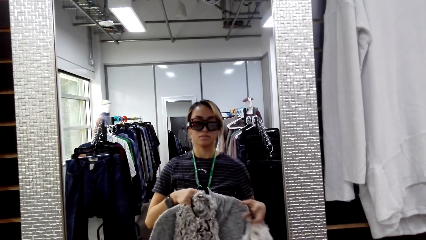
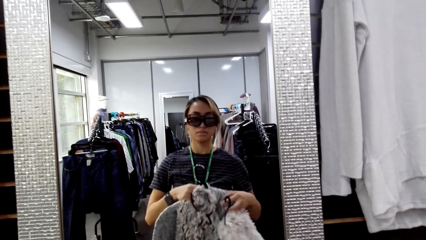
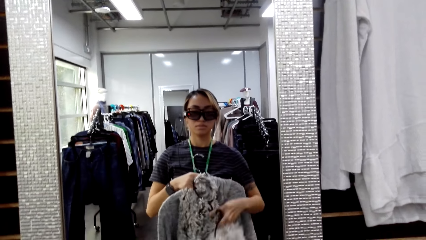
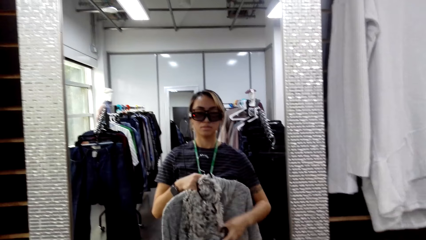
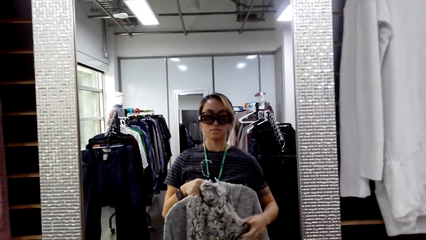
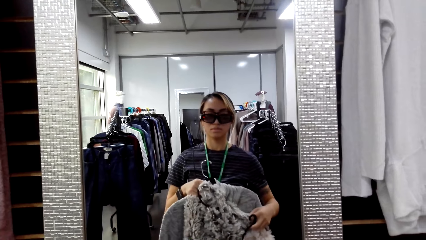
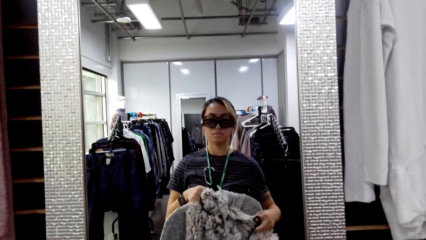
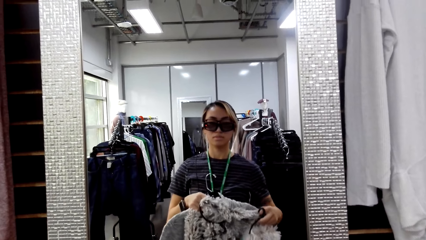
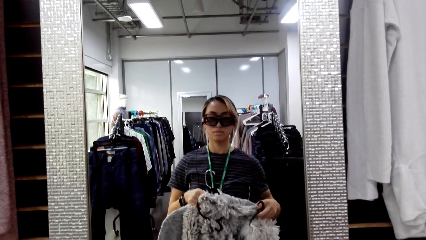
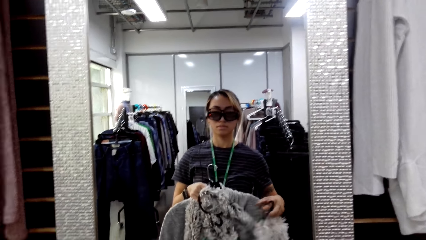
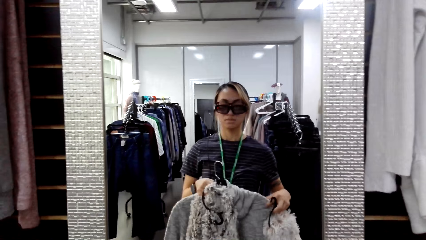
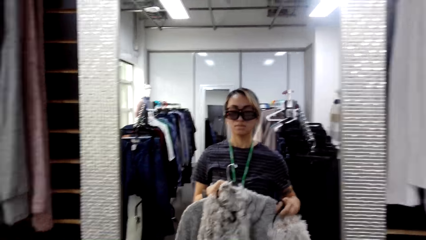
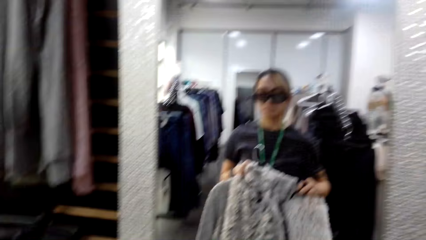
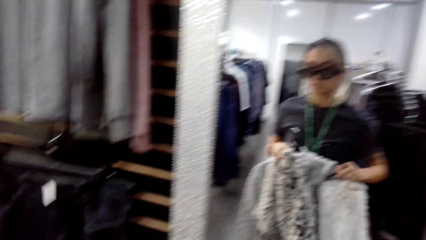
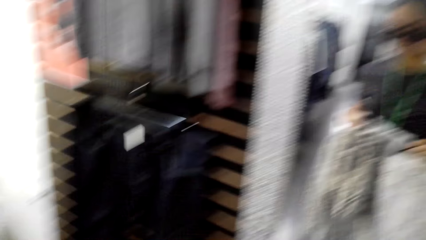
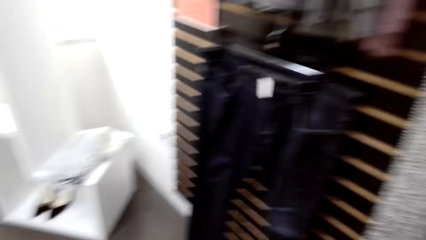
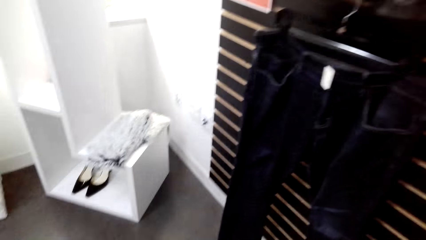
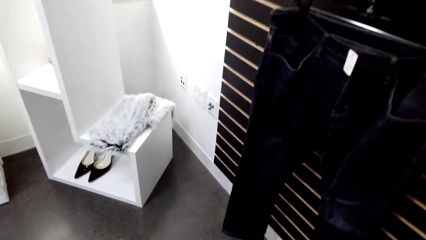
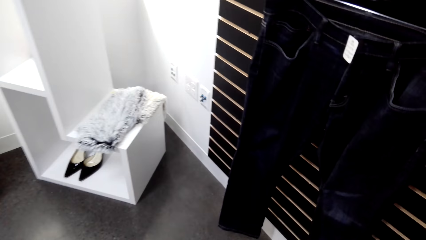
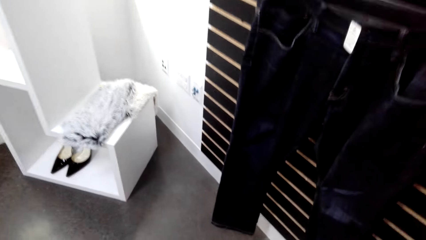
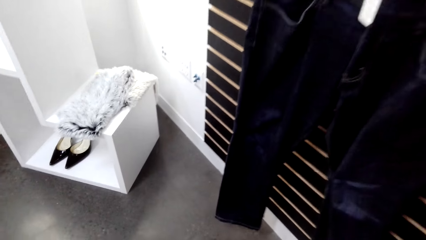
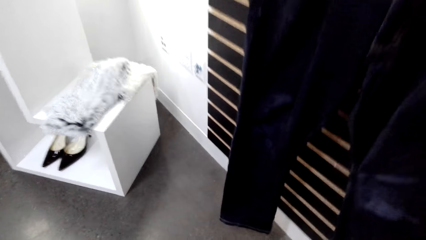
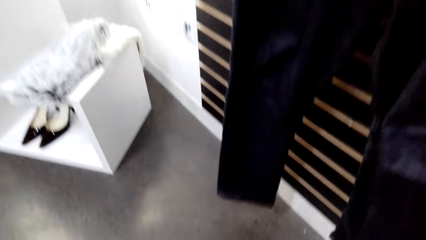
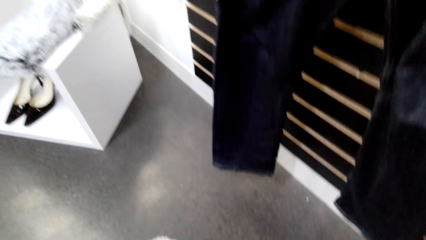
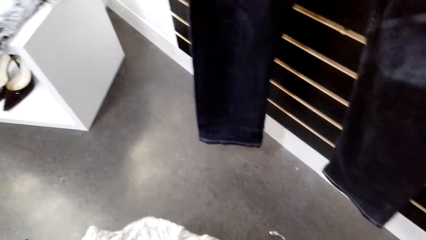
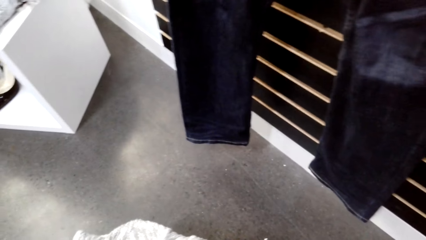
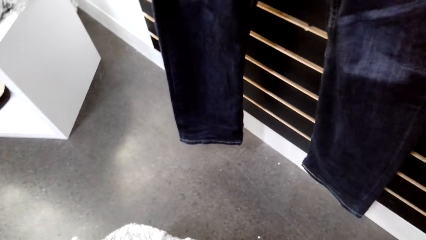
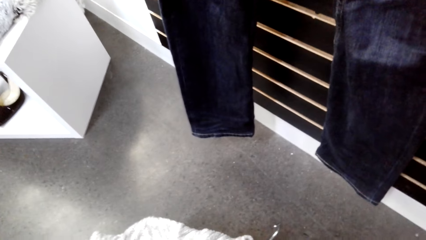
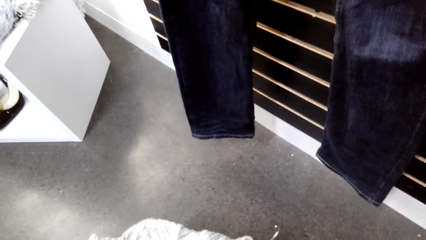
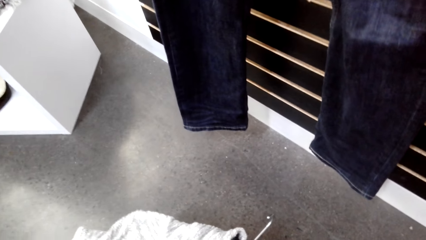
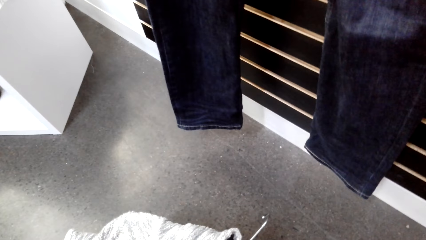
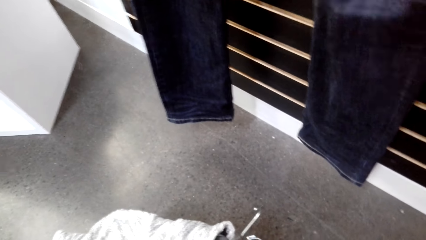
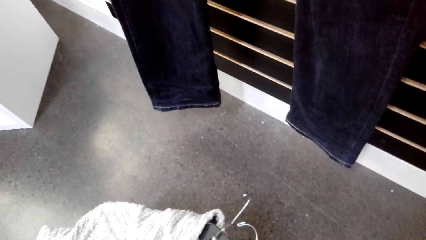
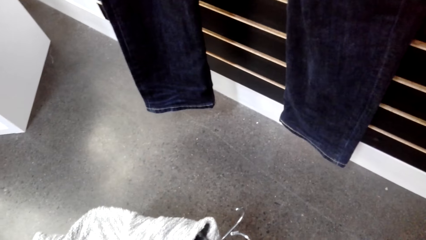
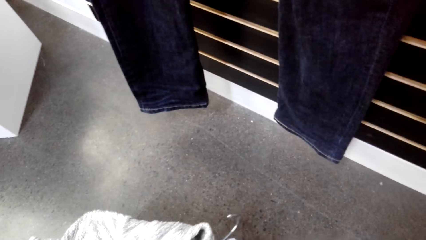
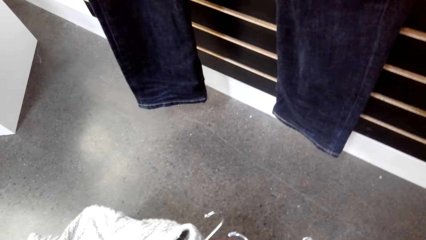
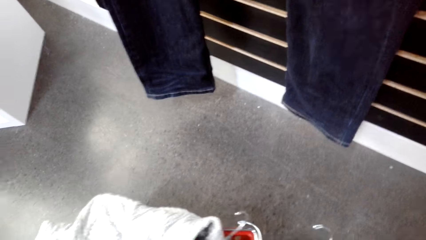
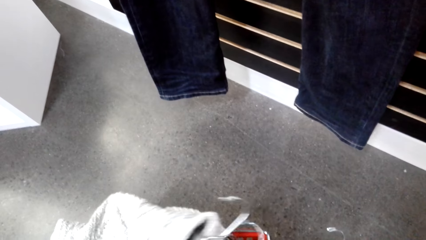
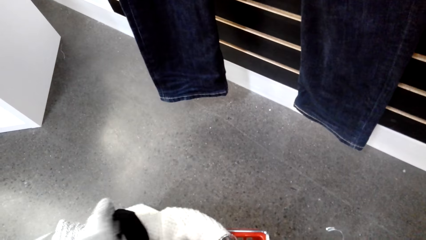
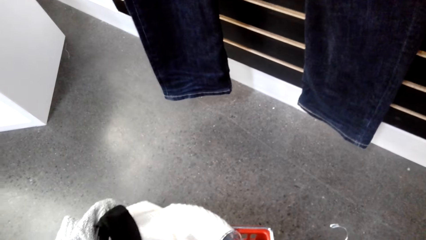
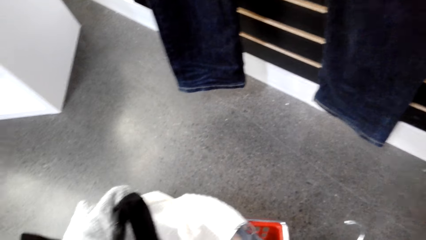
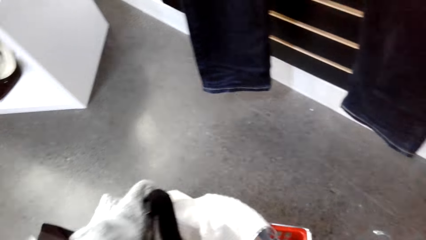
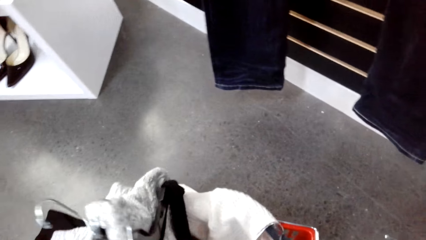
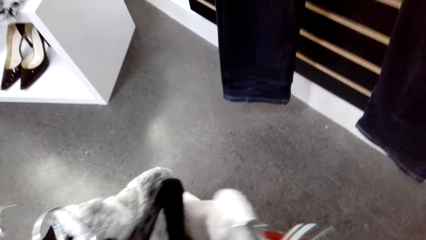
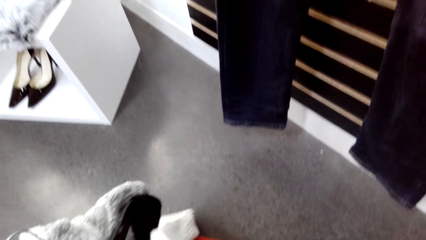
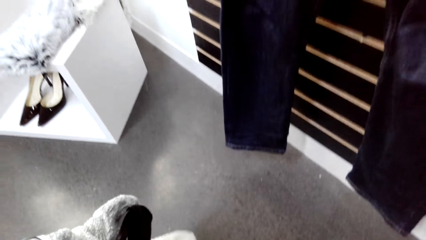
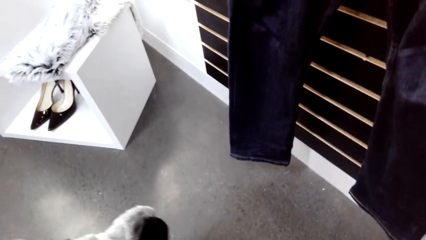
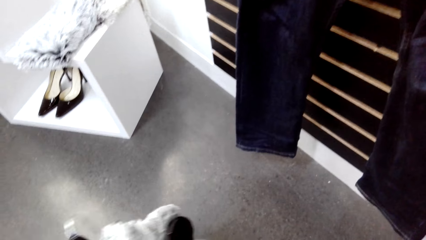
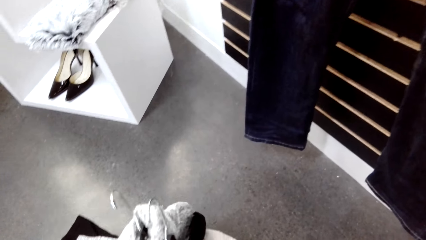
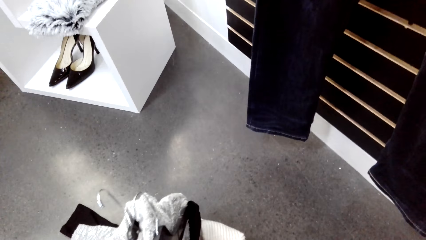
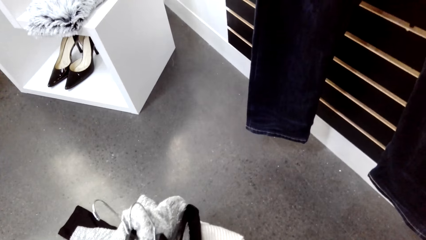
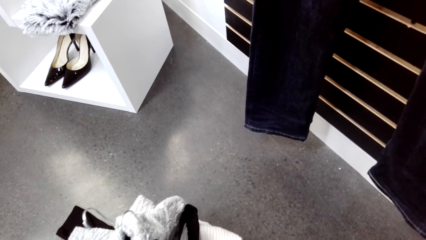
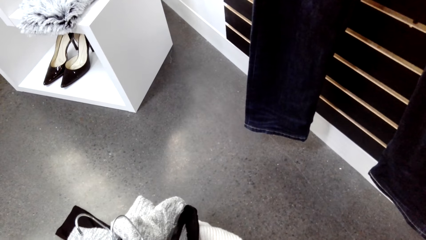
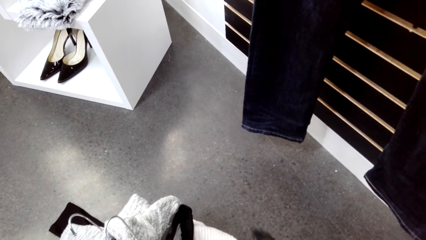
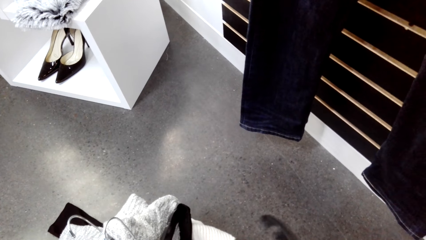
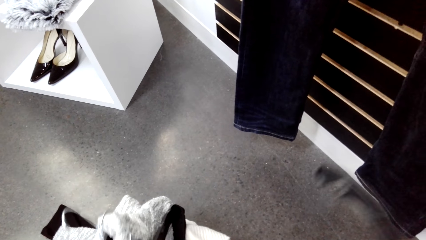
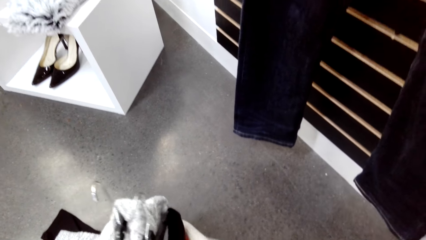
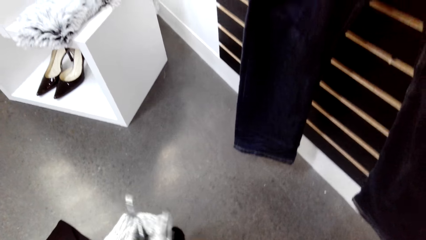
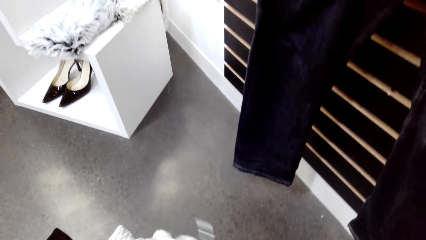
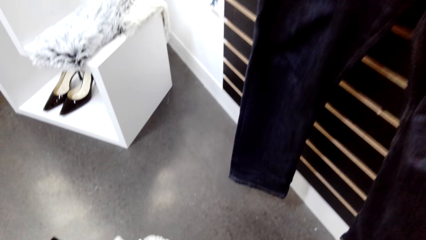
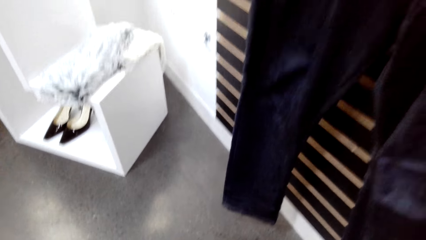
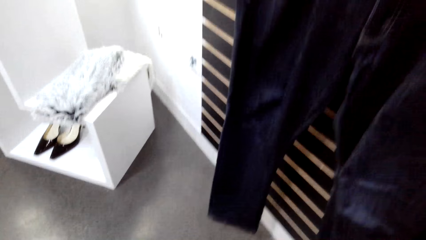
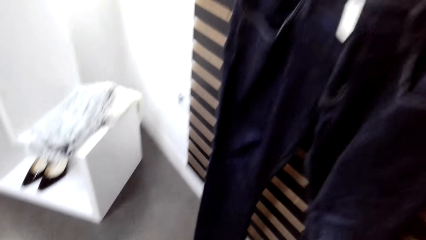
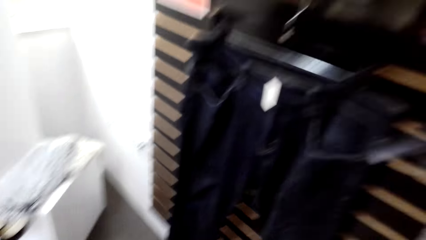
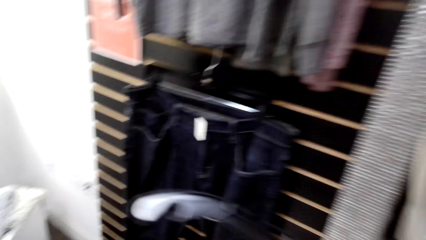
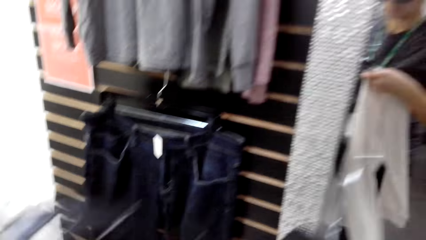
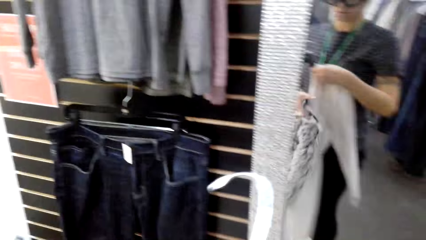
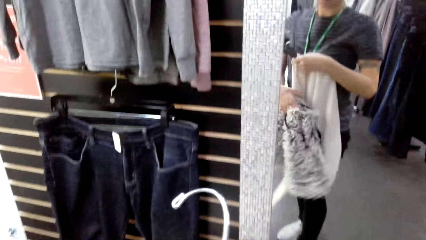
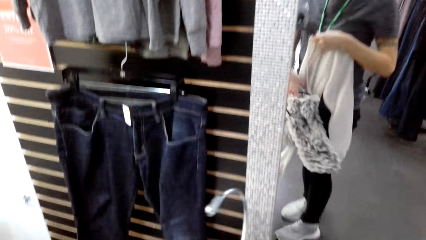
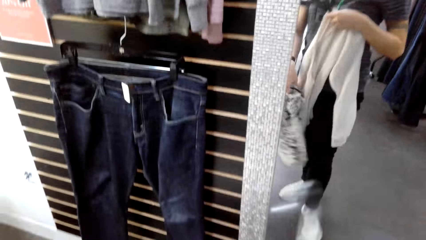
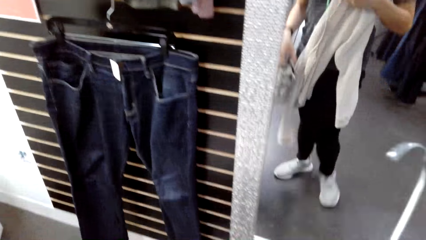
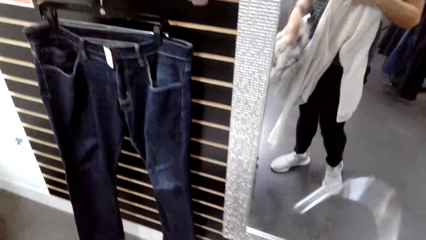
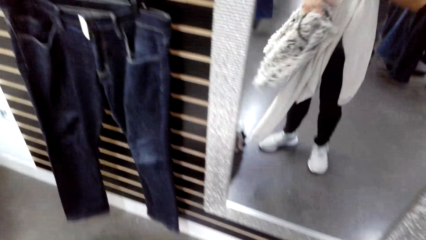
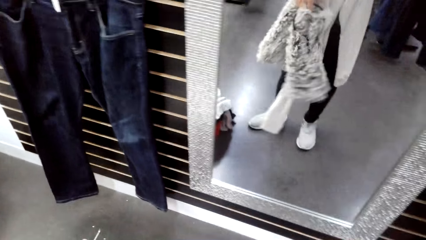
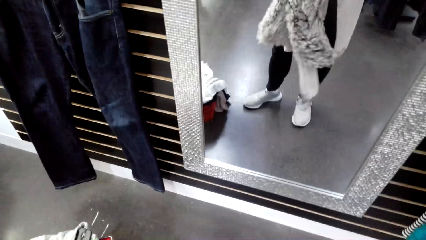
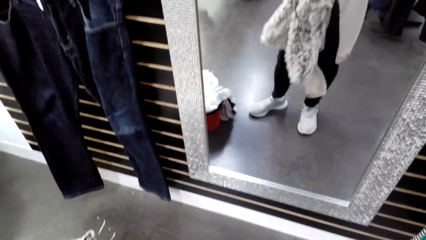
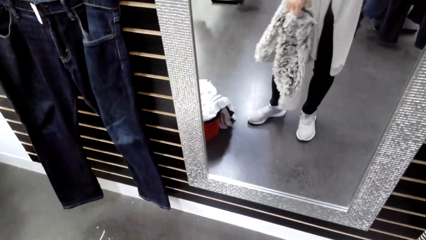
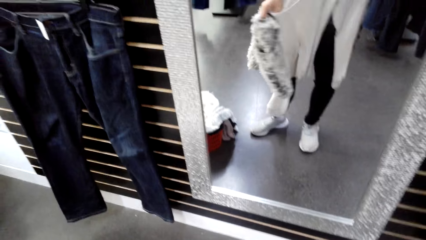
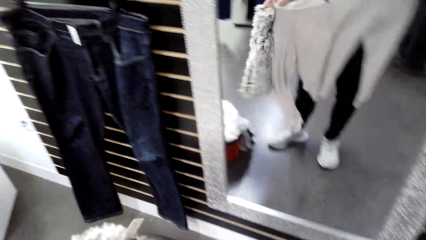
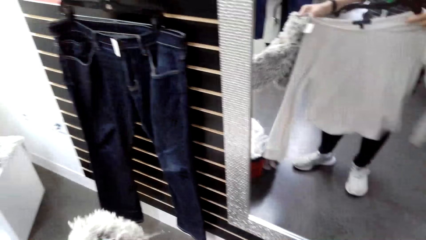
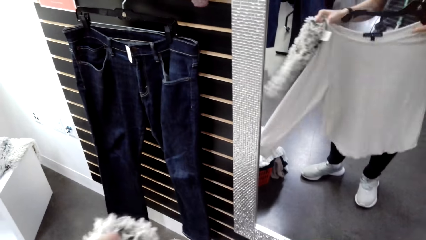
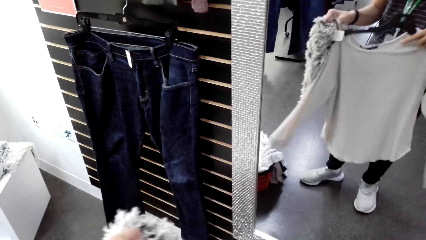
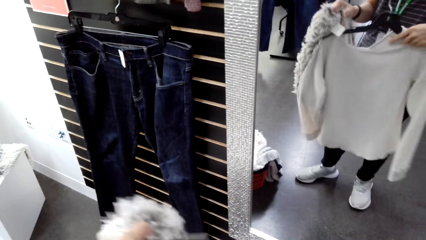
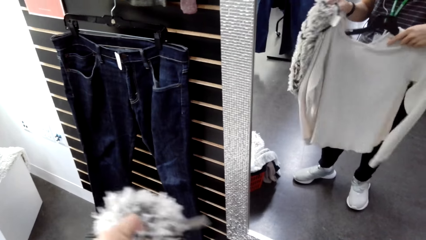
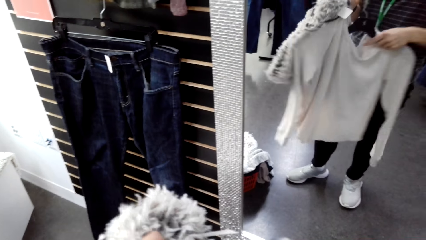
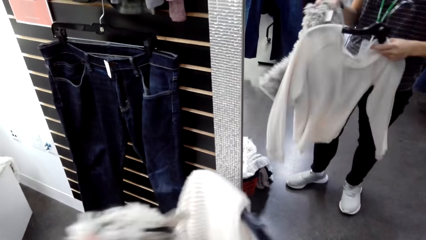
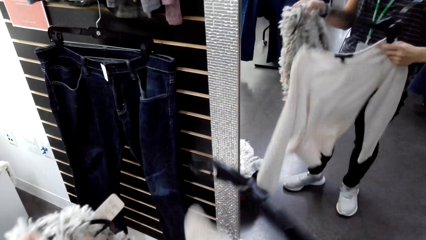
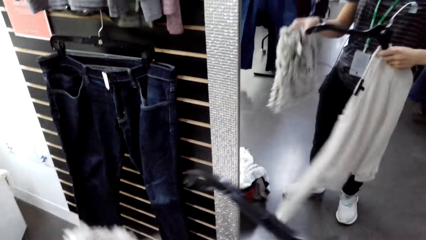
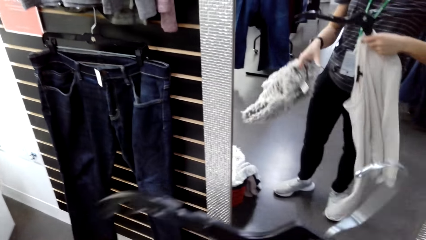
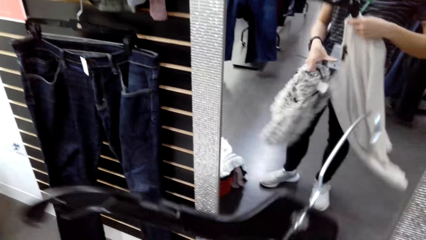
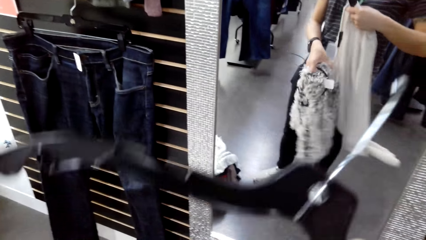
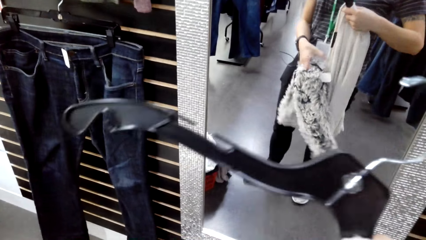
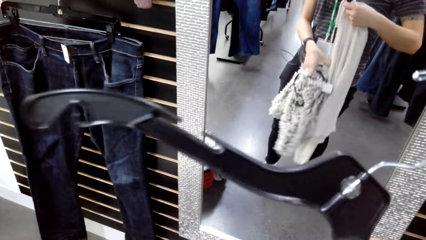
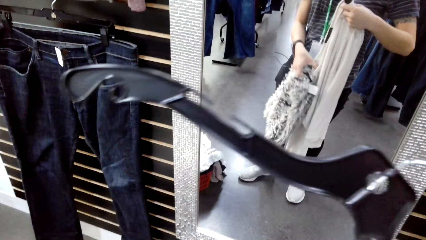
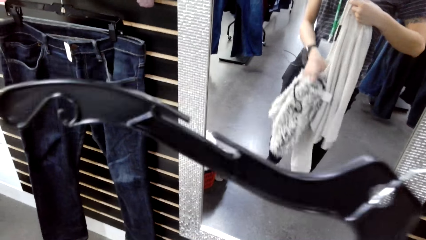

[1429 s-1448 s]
The camera wearer matches the sweater with the scarf. They sort out the clothes in the basket. They pick a sweater top. They put the sweater top on the hanger.
